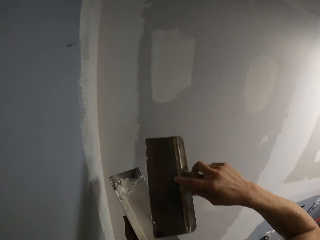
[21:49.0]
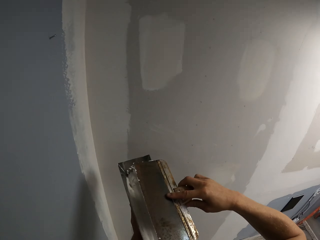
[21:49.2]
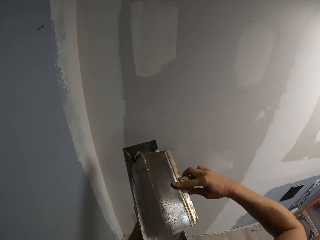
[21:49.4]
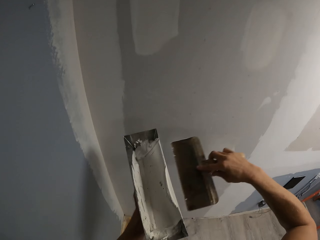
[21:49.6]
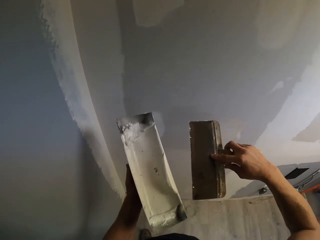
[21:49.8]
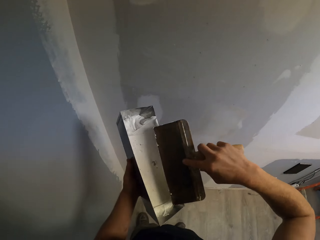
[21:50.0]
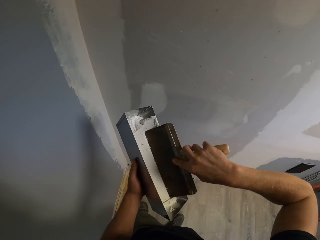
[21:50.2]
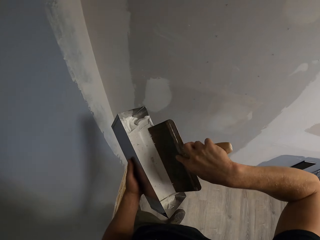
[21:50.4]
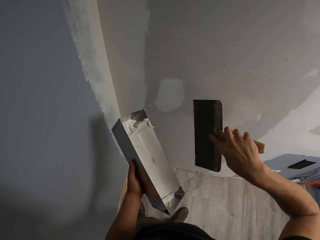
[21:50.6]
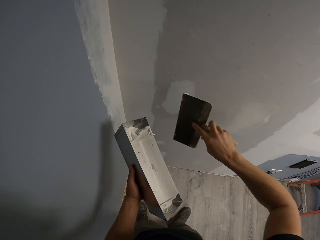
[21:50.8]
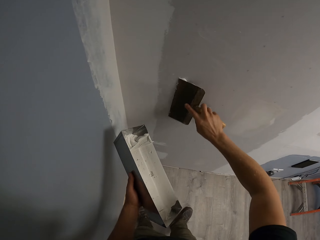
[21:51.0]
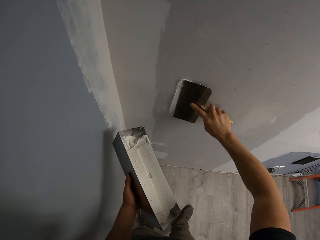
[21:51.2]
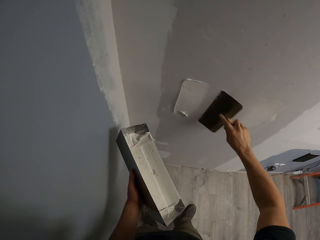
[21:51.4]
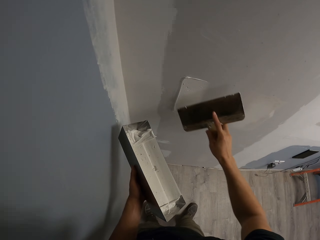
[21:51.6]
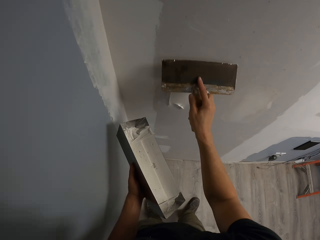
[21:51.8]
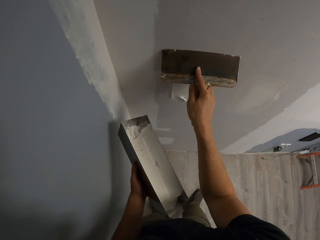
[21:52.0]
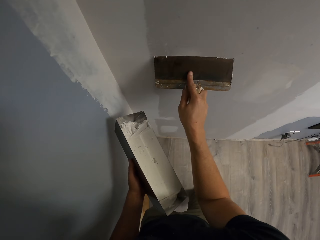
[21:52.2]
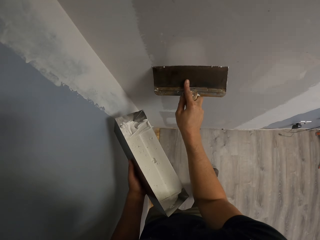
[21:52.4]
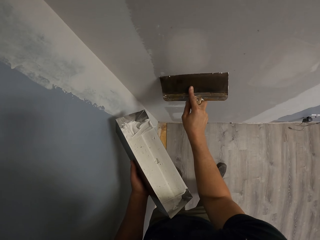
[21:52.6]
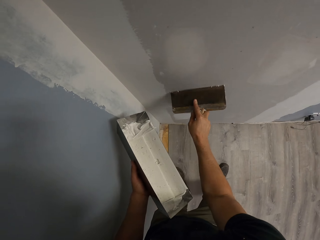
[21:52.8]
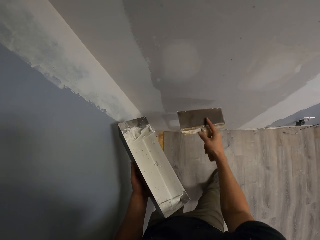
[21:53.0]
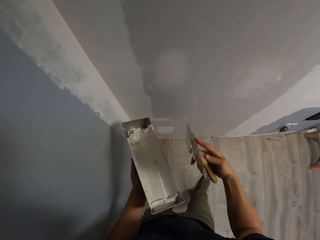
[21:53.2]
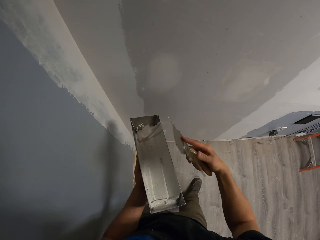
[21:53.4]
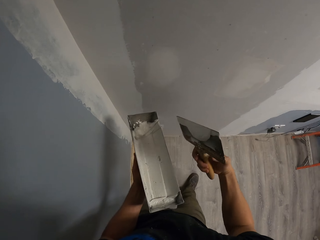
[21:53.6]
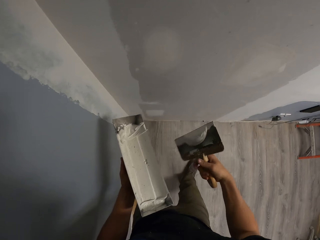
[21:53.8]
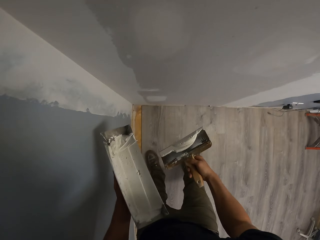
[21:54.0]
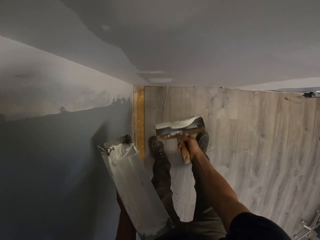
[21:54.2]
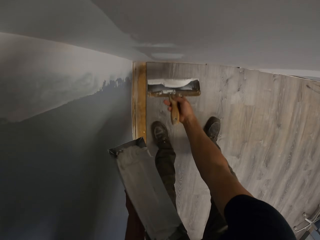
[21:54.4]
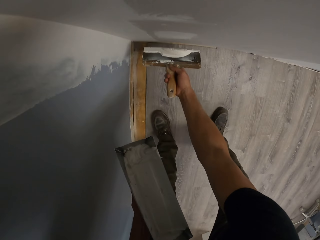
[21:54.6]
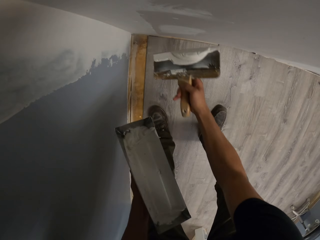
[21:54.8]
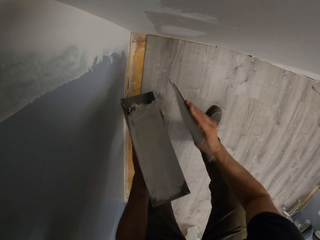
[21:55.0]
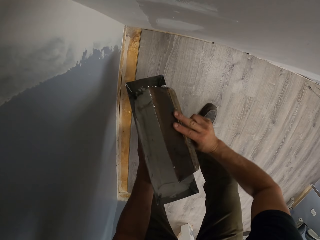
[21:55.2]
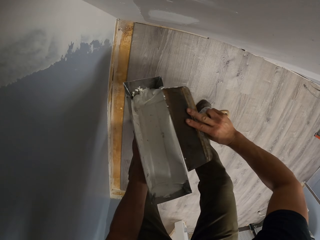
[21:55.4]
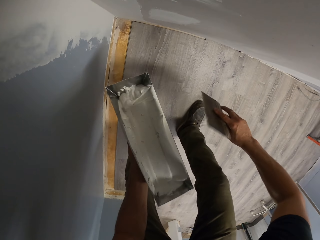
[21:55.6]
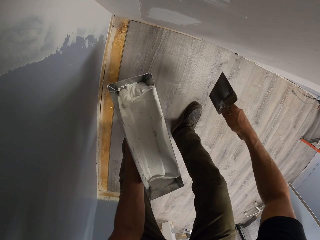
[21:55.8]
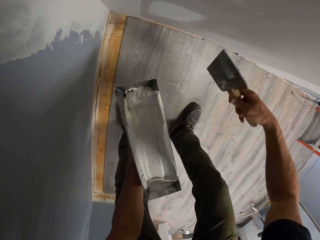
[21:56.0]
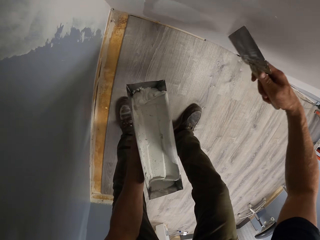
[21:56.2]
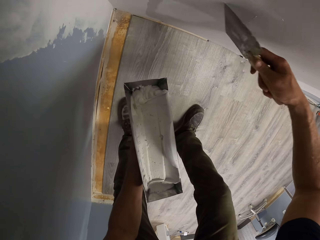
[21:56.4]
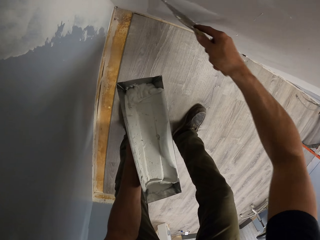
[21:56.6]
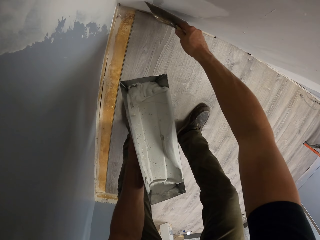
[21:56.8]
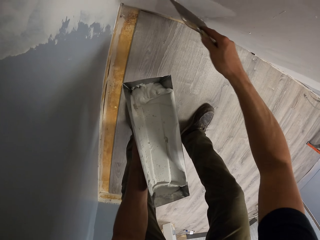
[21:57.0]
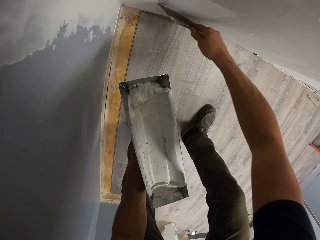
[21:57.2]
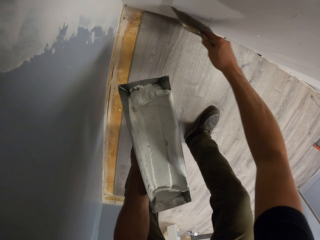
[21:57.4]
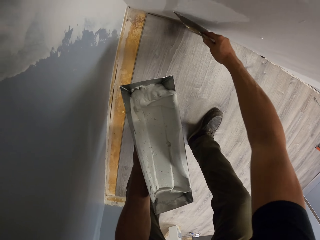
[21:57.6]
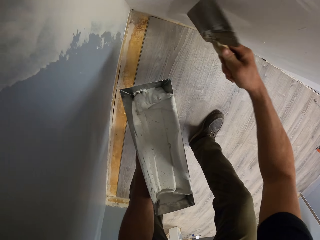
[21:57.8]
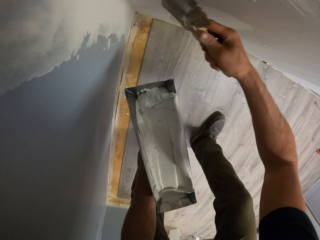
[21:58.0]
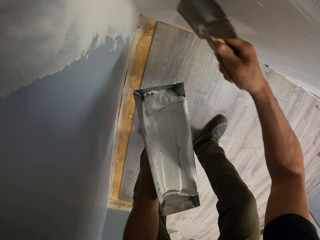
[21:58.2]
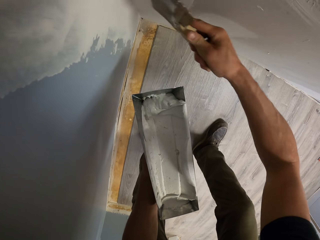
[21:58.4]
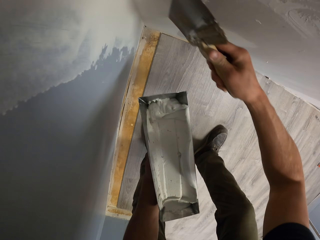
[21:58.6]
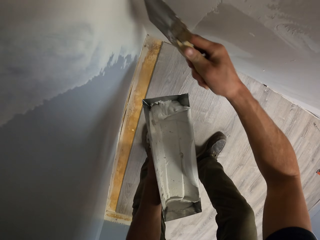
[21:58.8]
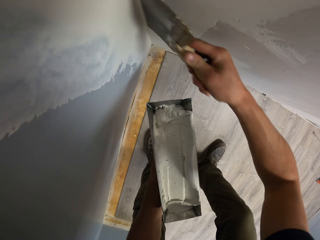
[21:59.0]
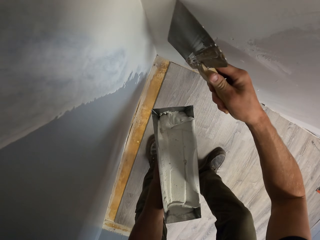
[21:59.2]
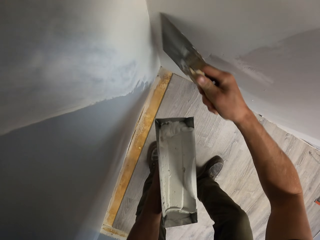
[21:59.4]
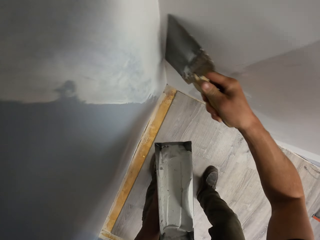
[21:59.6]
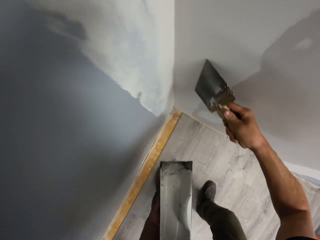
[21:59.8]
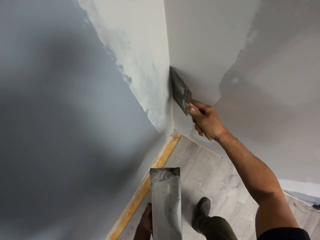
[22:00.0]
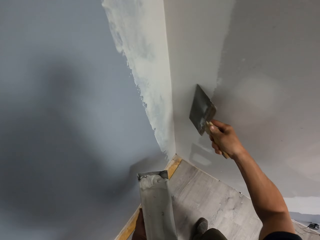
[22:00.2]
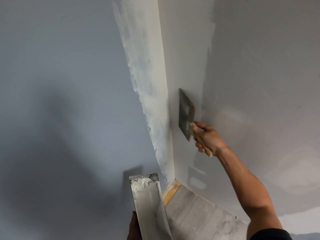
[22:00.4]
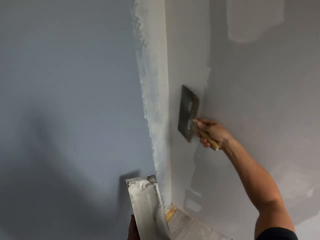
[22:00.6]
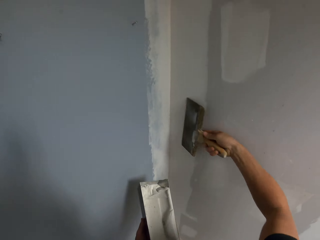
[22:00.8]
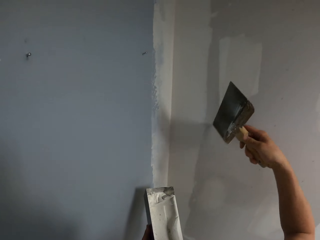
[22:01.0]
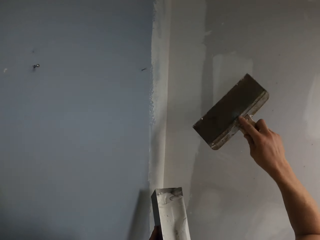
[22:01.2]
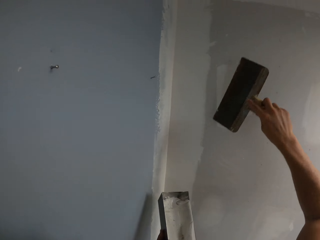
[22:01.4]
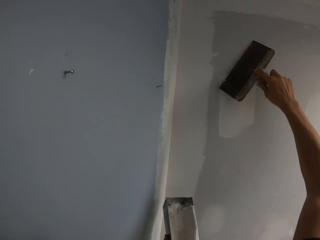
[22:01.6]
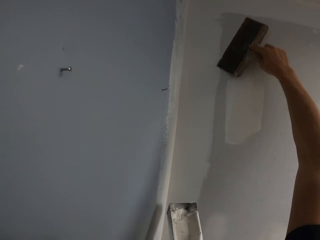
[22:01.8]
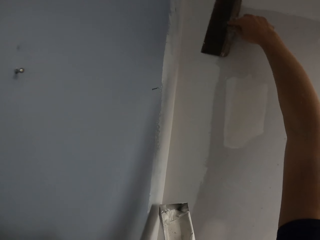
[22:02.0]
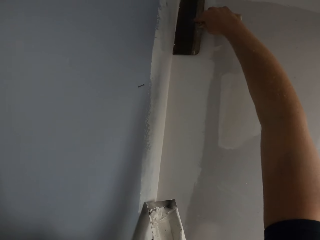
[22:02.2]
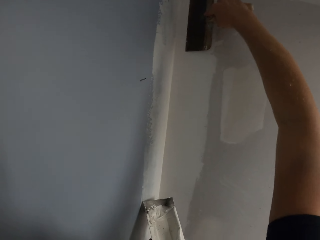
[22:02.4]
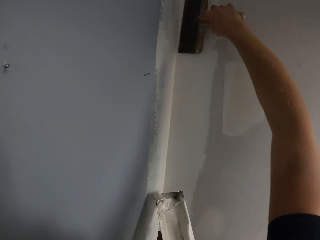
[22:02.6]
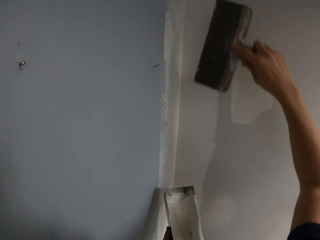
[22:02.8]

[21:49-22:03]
The camera wearer wipes the brush on the trough. They paint the wall. They wipe the brush on the trough. They paint the wall.

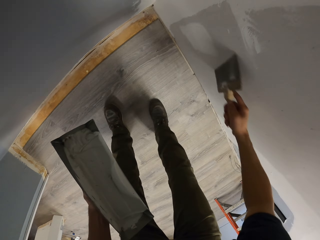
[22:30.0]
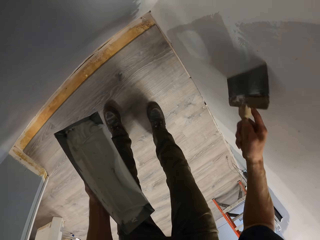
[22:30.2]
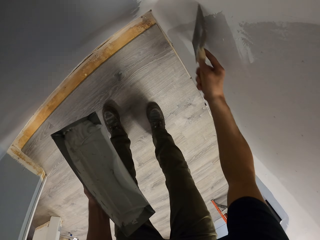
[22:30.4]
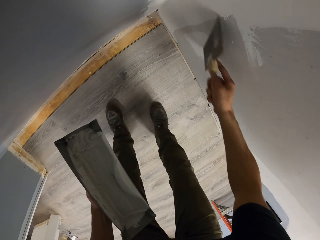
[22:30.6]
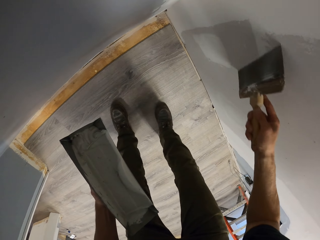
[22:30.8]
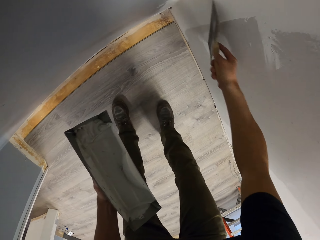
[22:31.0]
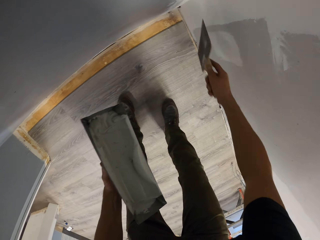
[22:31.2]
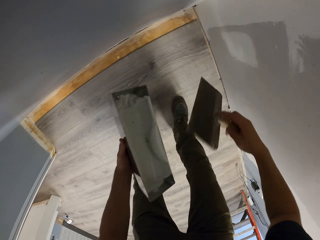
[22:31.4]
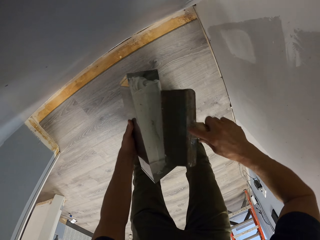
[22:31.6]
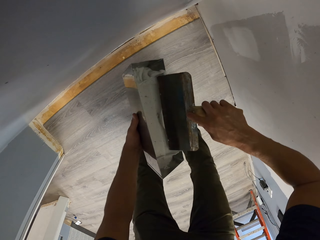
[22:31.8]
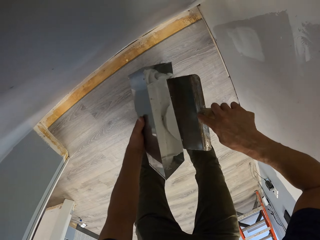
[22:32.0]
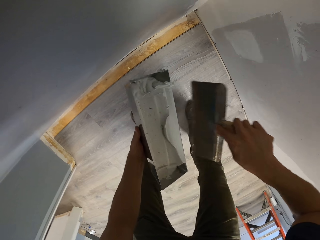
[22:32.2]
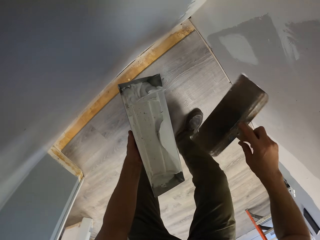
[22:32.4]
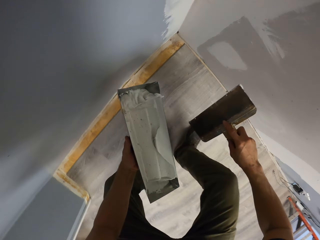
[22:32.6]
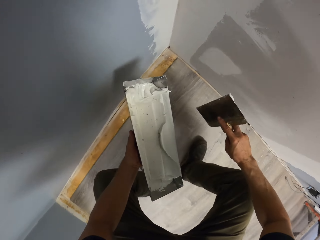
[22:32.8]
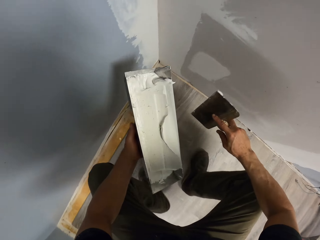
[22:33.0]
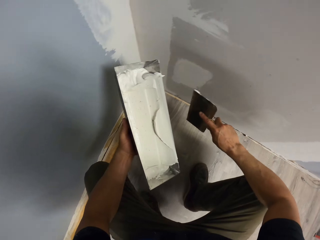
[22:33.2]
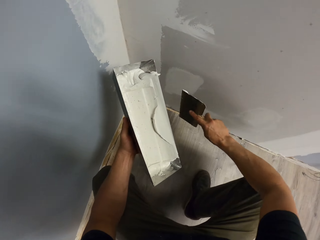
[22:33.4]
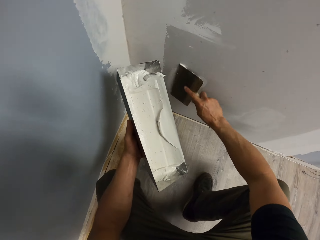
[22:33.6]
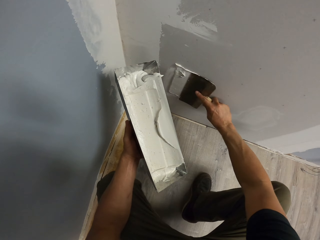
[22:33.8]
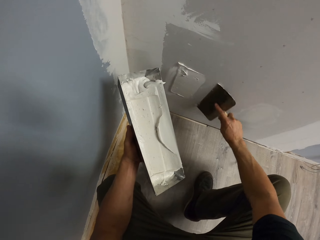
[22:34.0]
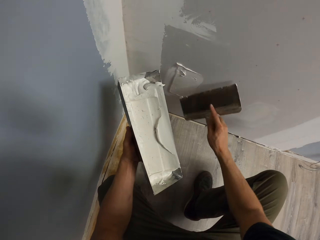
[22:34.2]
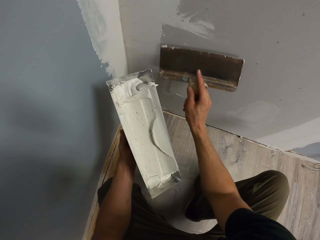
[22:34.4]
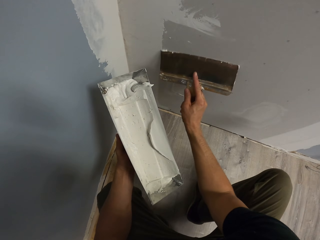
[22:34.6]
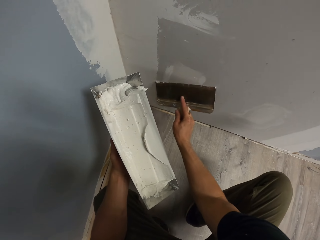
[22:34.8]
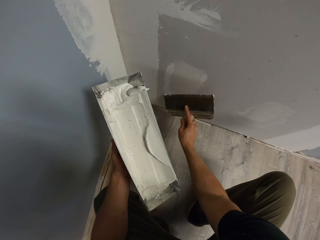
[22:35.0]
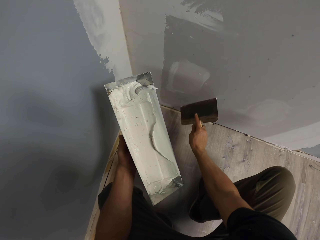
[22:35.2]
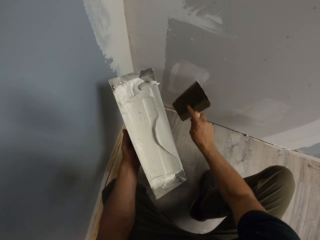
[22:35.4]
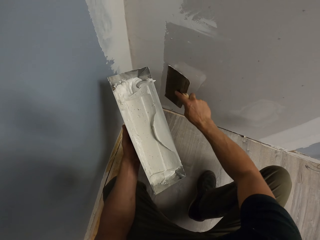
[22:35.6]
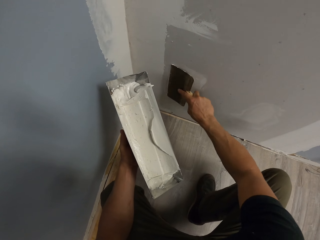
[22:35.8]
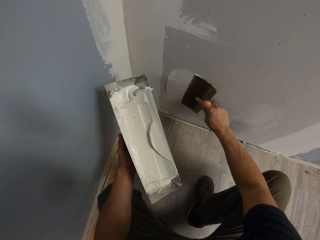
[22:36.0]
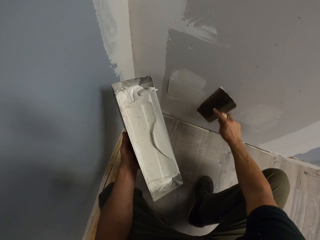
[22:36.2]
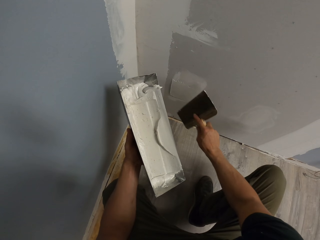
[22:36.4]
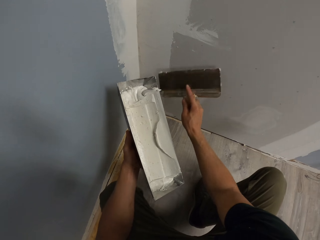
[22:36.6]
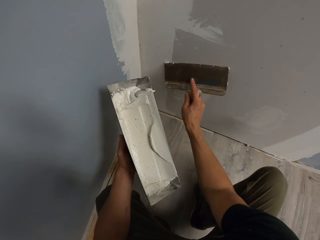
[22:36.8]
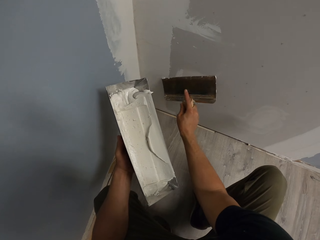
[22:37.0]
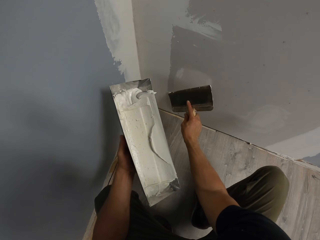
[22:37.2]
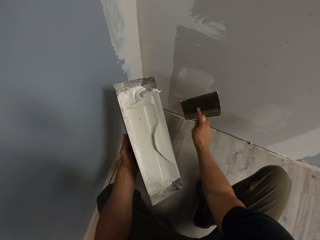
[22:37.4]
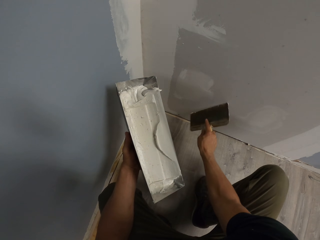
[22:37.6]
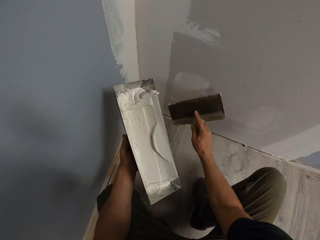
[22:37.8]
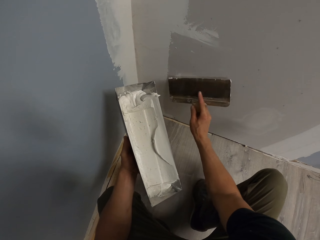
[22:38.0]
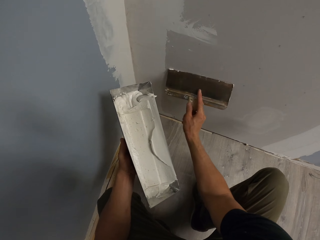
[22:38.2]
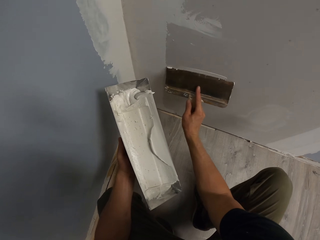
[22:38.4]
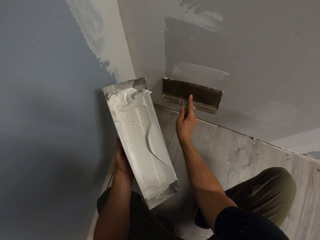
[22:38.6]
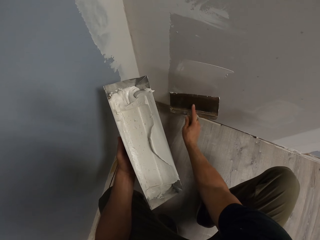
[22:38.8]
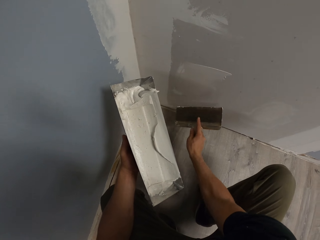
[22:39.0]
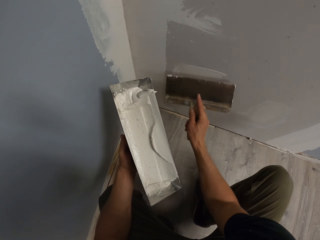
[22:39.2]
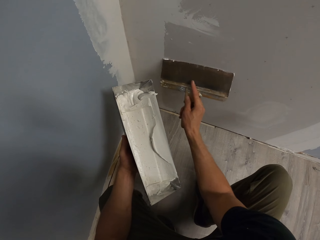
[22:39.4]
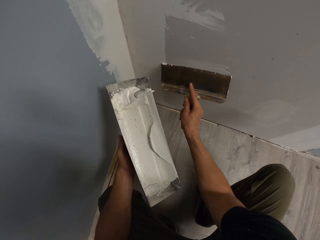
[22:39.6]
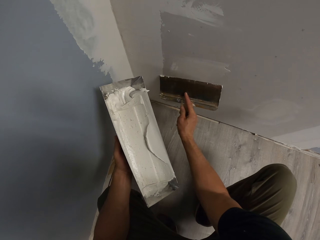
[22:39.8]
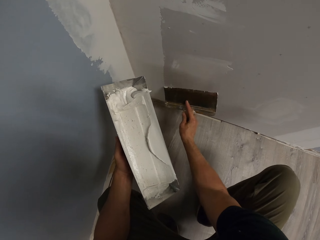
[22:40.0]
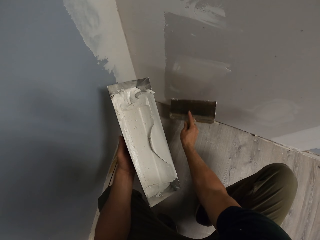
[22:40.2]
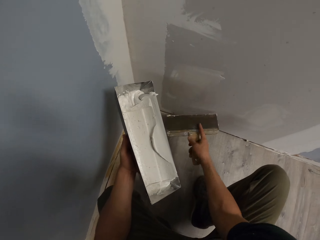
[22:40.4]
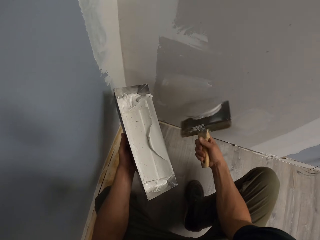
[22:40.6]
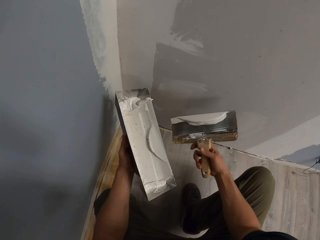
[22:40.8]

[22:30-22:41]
The camera wearer removes excess paint from something. They collect paint from the trough. They paint the wall.
